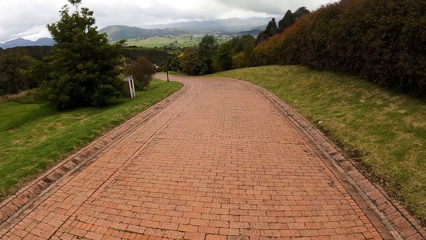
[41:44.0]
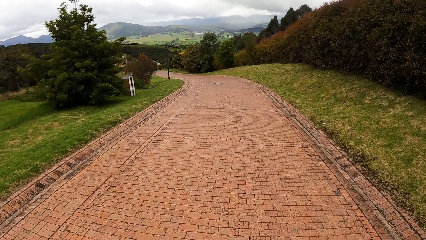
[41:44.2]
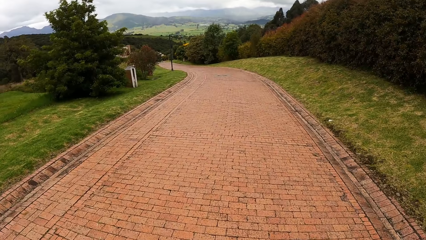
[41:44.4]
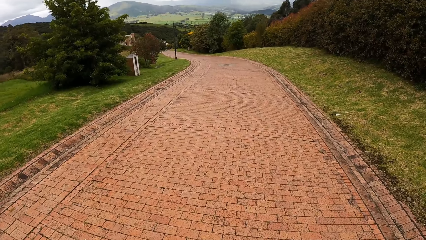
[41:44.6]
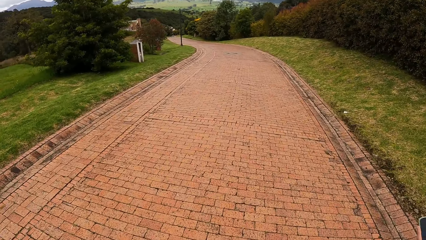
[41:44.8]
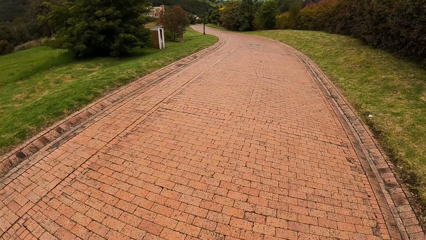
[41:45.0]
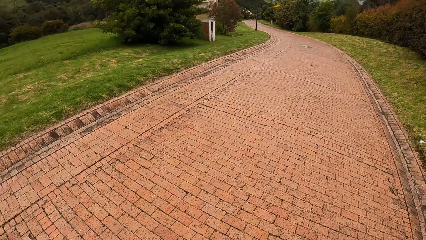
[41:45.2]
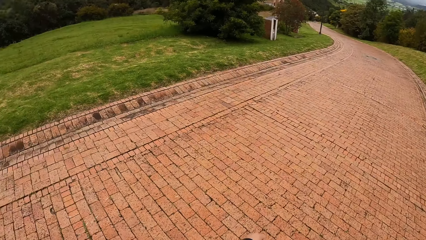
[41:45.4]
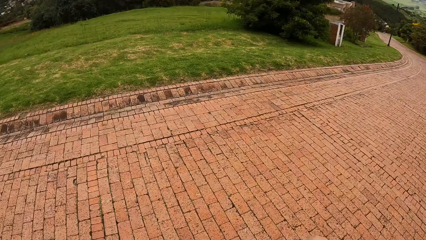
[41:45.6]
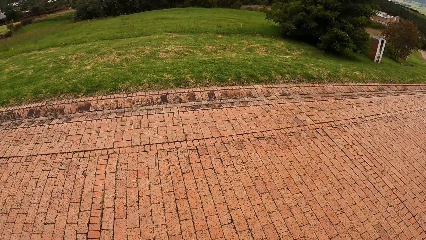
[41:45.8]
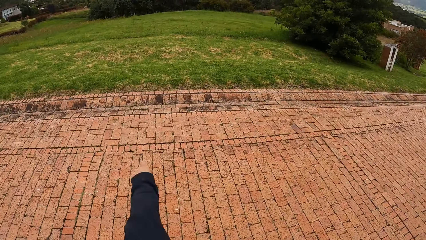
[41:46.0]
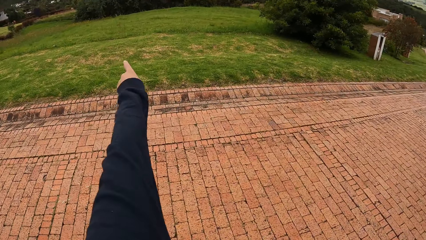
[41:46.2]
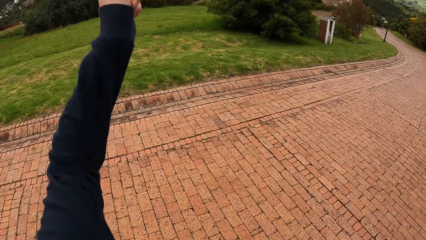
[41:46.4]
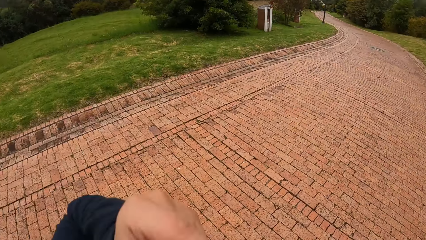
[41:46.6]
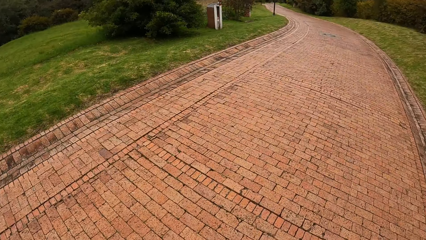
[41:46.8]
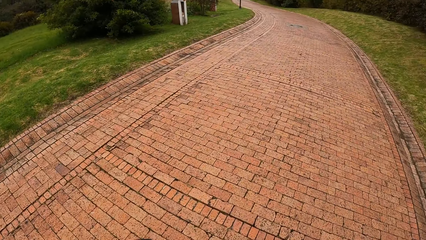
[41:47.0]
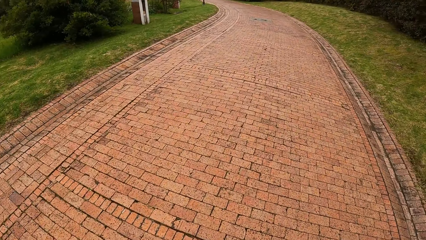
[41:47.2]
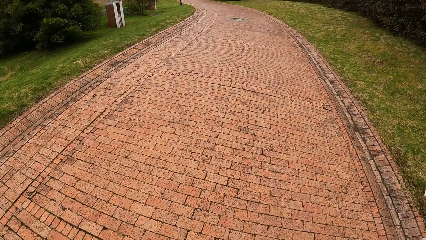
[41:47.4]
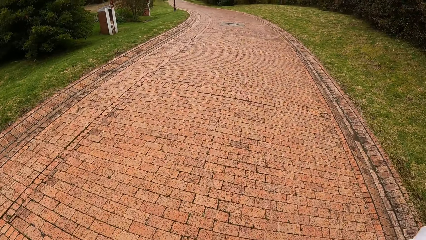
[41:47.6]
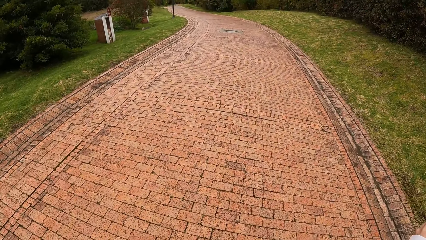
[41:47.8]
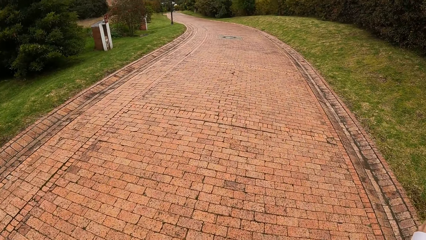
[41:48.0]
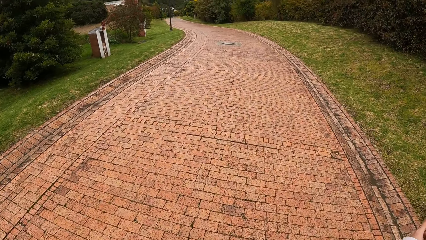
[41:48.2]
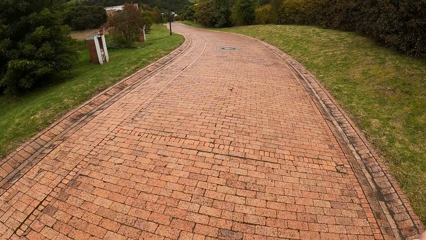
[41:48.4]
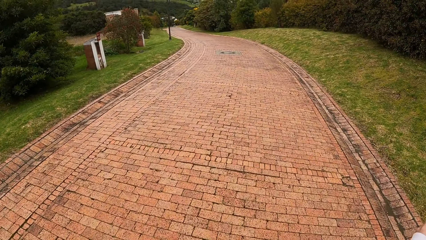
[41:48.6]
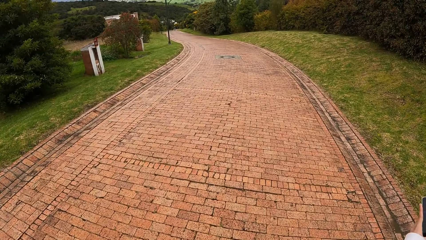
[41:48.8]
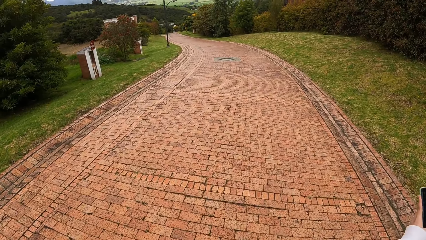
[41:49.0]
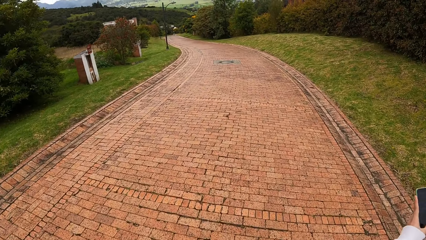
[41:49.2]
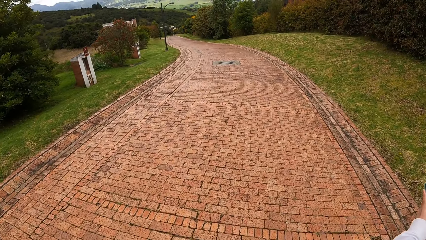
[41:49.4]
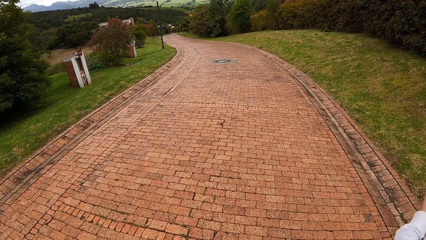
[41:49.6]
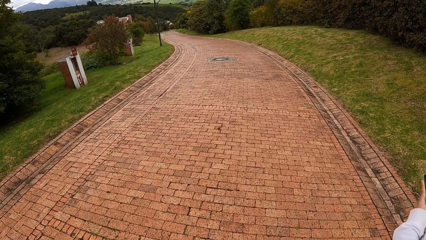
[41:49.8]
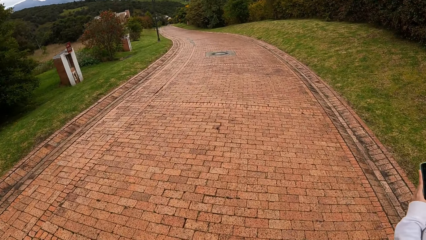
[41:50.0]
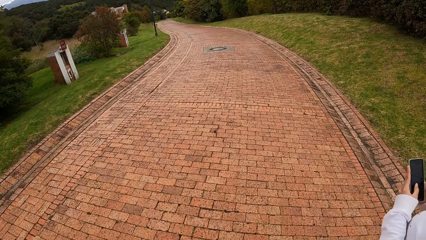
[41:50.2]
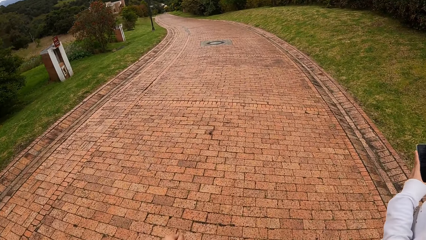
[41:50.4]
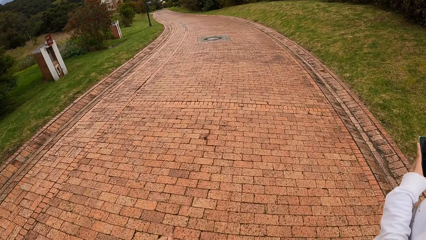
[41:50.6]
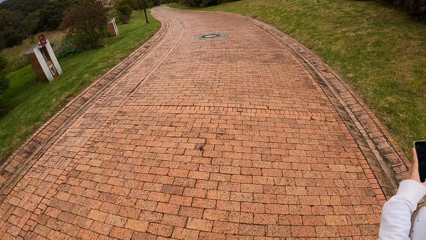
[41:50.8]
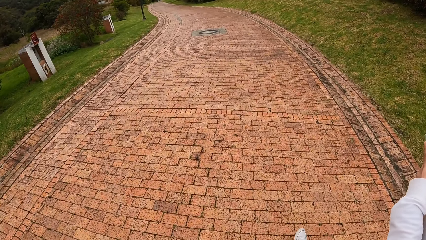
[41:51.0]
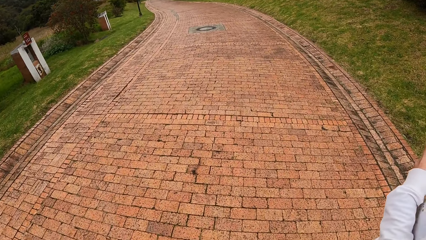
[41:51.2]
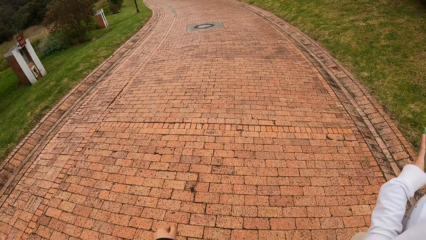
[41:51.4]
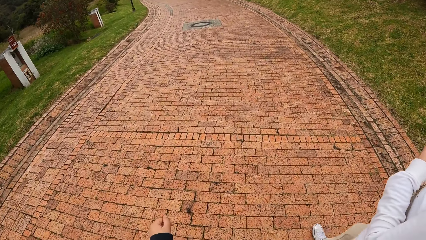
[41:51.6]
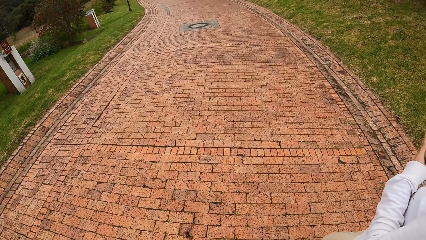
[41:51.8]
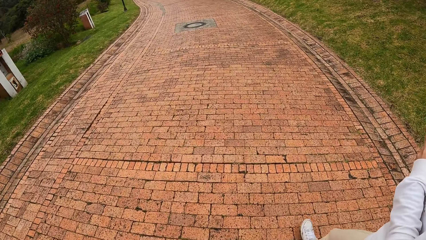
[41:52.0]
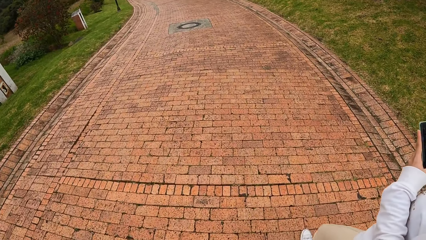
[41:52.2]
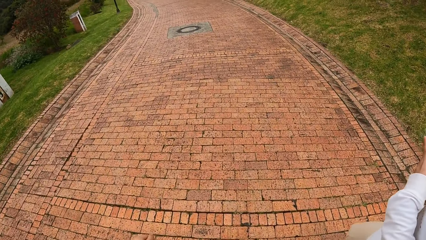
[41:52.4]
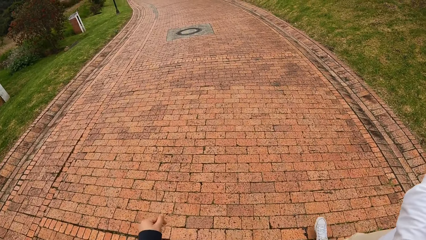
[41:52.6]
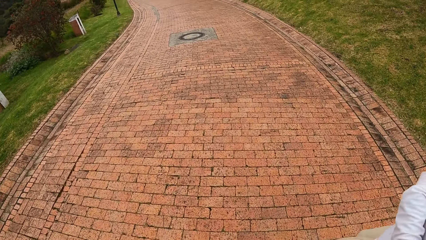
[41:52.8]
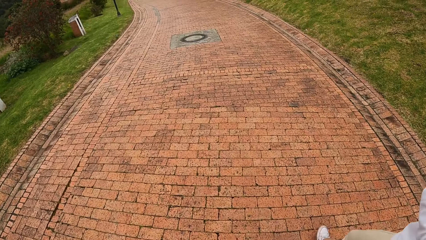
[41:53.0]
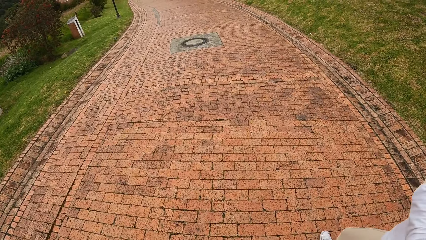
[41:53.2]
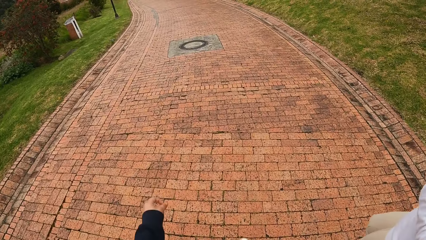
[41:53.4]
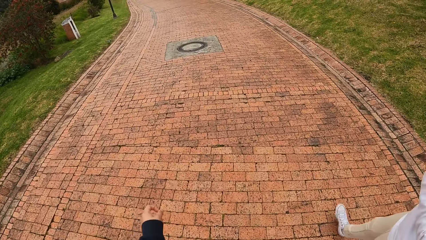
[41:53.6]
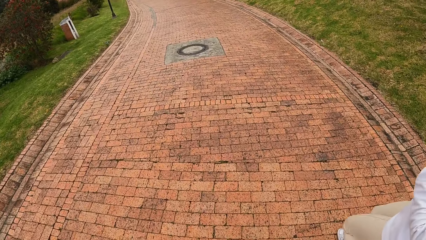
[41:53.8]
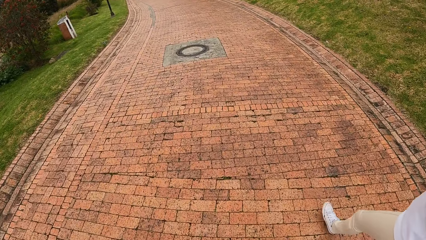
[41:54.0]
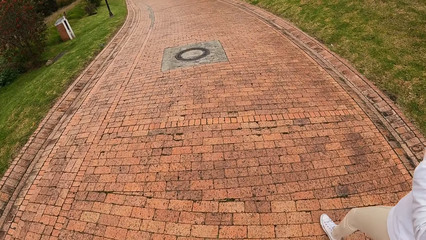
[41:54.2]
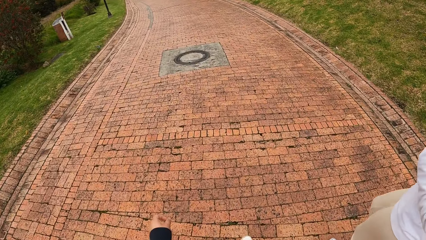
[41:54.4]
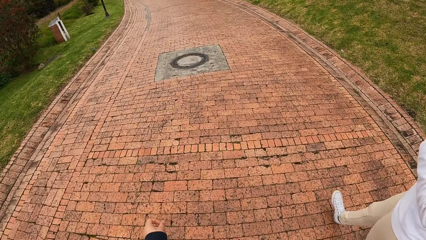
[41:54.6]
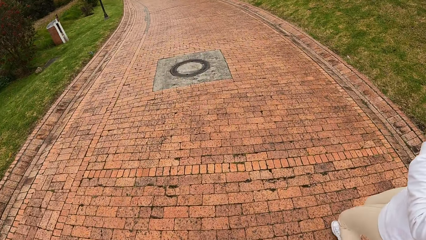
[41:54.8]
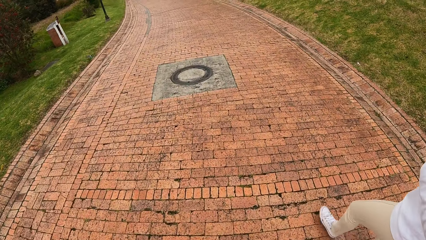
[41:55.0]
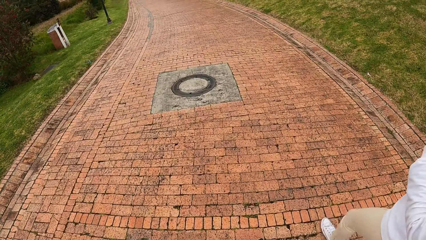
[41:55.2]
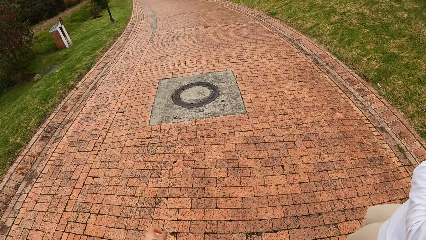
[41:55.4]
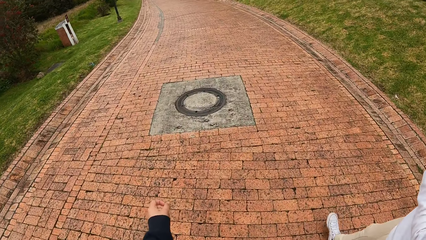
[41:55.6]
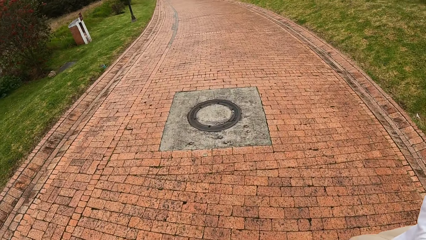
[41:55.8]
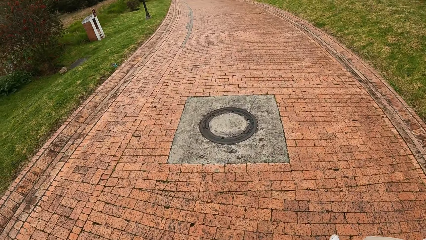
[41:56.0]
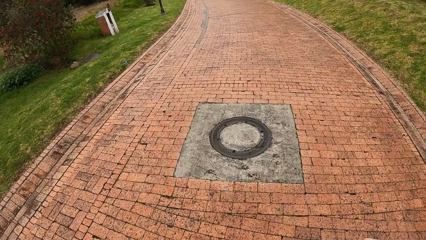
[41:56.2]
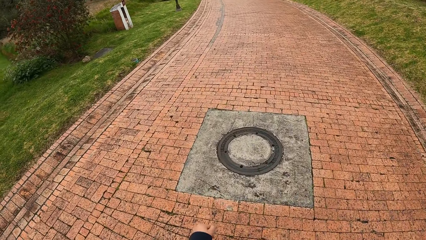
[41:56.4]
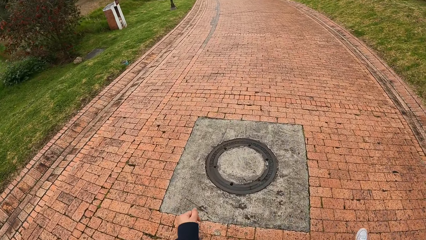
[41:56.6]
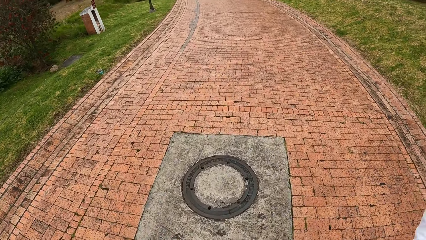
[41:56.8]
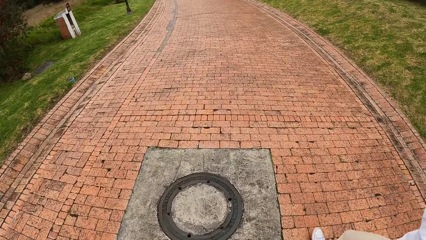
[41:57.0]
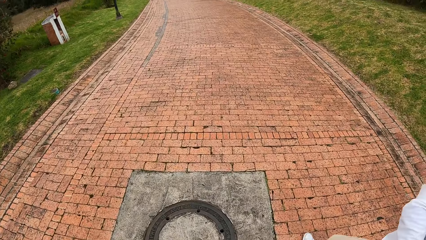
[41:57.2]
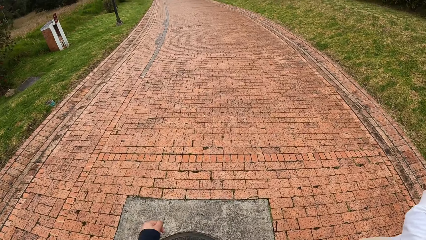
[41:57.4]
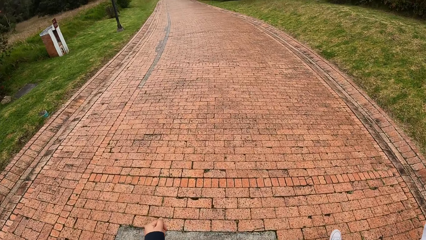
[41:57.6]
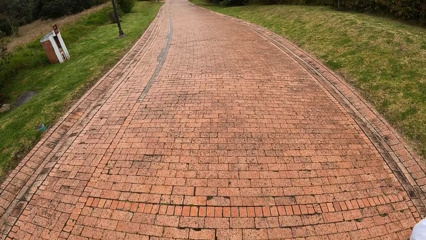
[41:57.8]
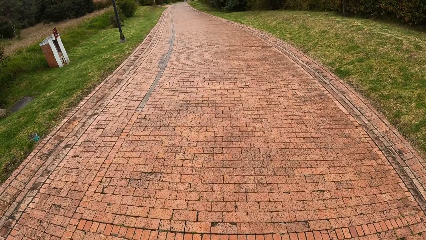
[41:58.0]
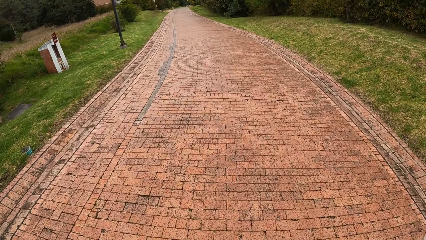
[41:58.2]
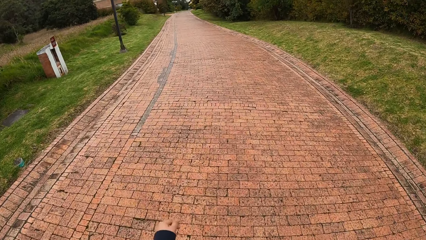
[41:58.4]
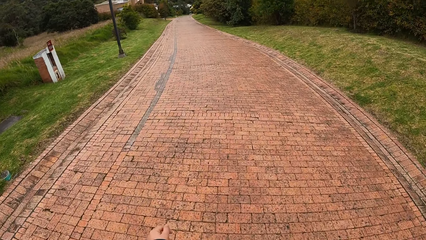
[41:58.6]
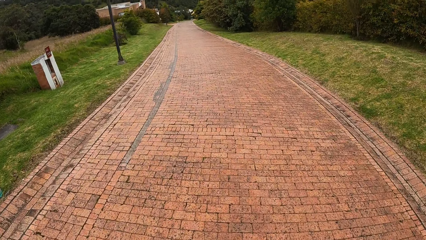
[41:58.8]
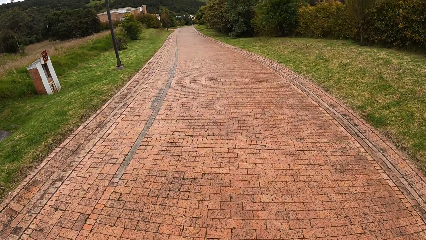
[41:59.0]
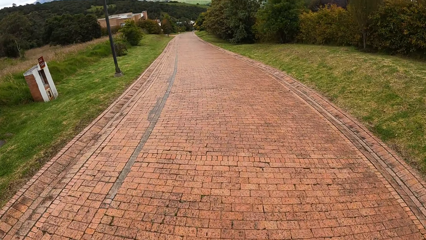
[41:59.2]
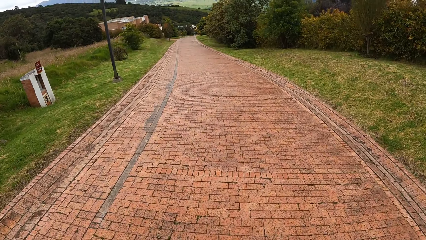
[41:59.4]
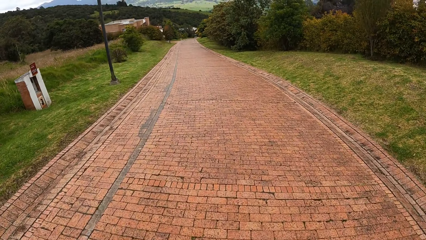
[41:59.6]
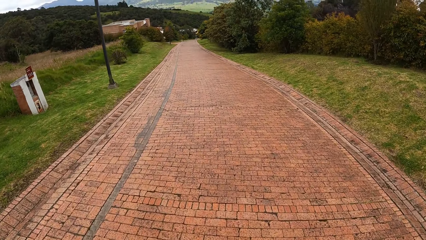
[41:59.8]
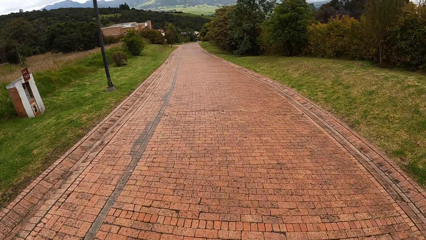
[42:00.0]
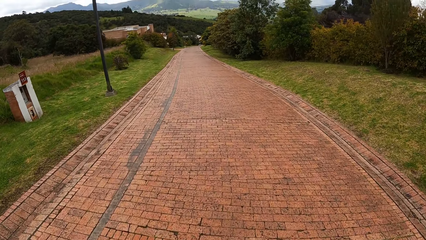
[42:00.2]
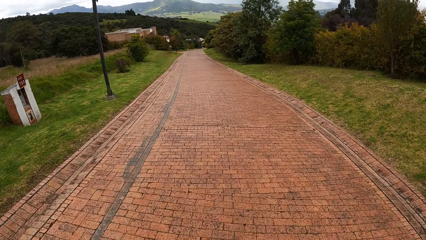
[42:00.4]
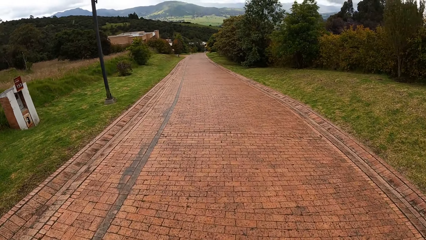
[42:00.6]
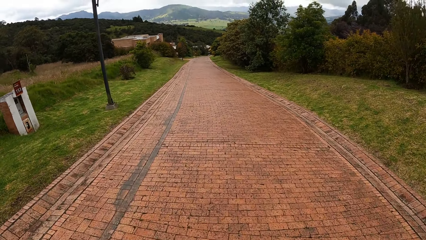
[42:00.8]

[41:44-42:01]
The camera wearer looks around the field. He points out to the field, touches his face with his left hand, and walks on the road.
